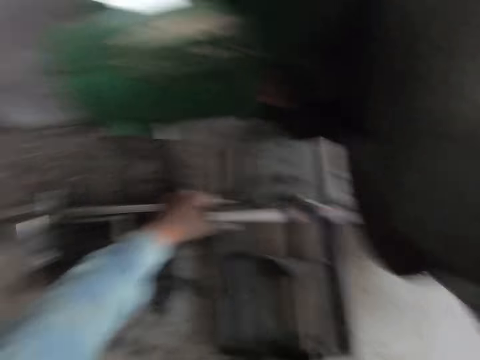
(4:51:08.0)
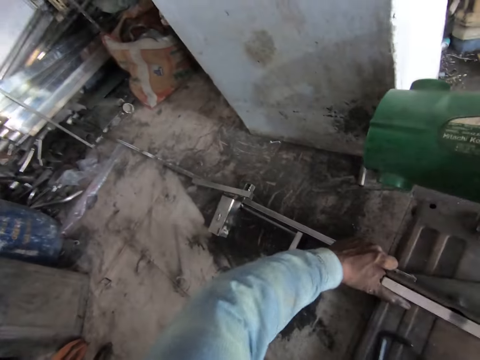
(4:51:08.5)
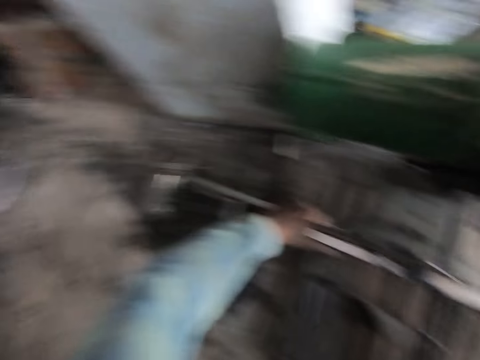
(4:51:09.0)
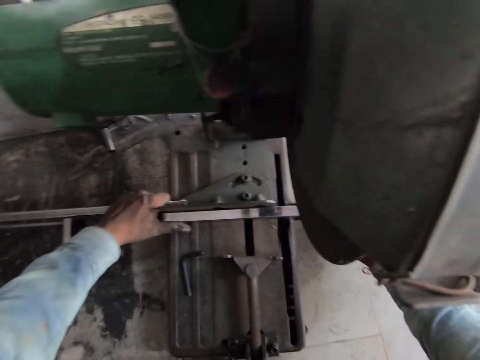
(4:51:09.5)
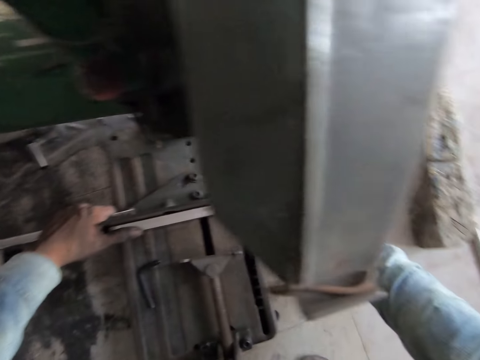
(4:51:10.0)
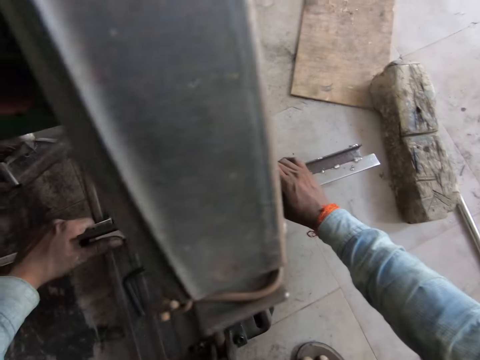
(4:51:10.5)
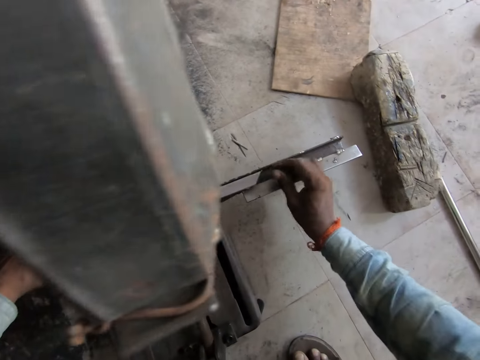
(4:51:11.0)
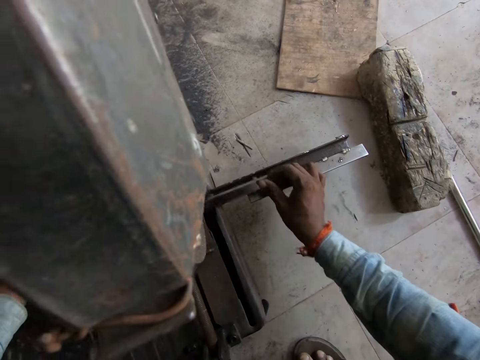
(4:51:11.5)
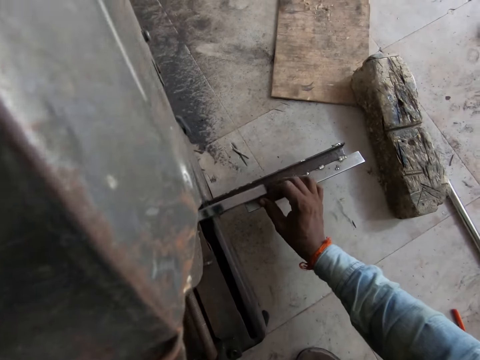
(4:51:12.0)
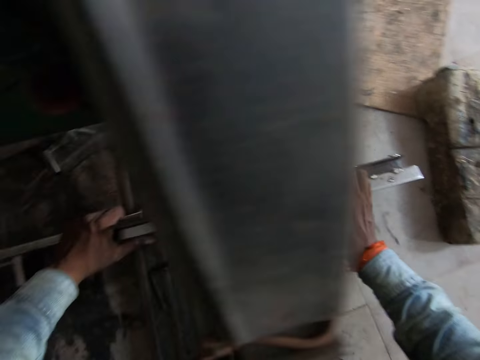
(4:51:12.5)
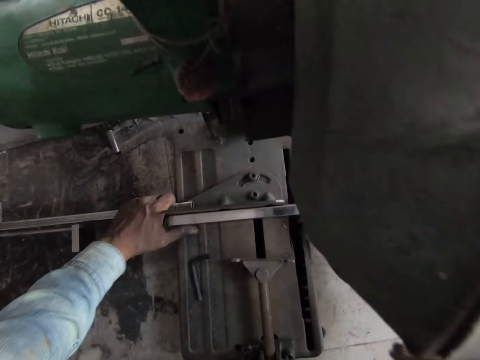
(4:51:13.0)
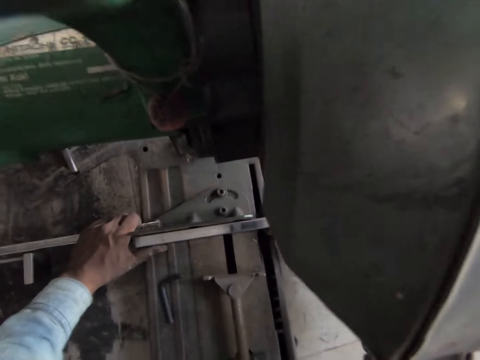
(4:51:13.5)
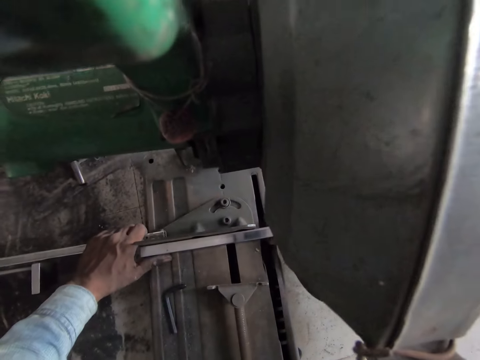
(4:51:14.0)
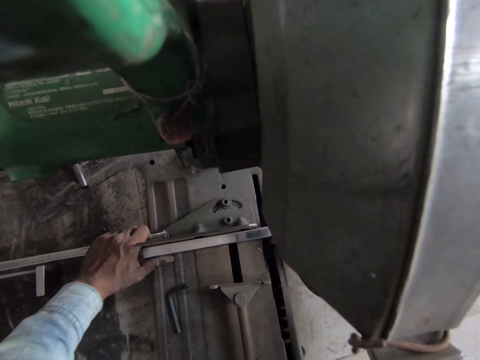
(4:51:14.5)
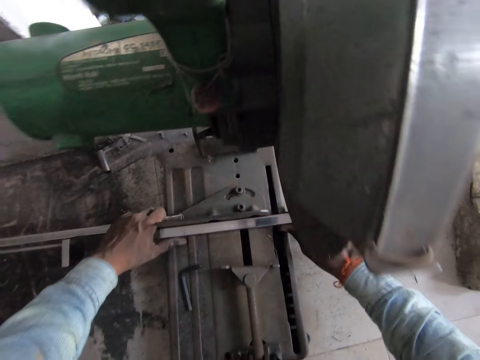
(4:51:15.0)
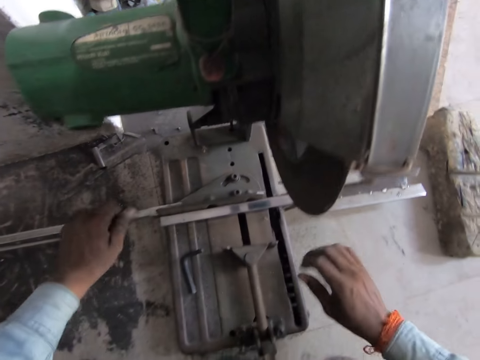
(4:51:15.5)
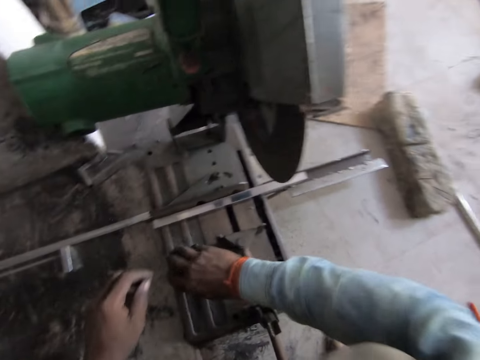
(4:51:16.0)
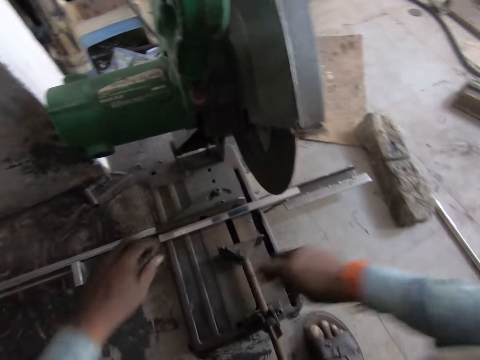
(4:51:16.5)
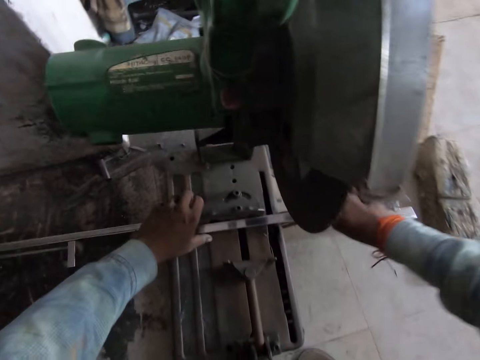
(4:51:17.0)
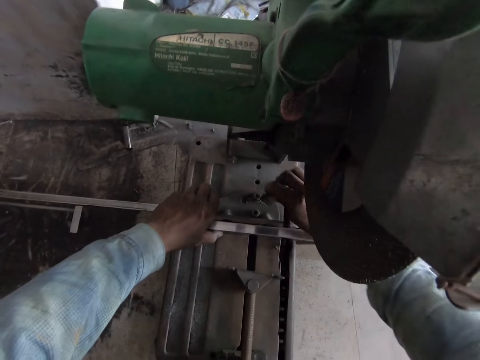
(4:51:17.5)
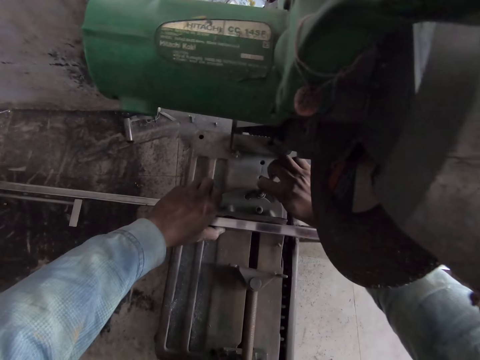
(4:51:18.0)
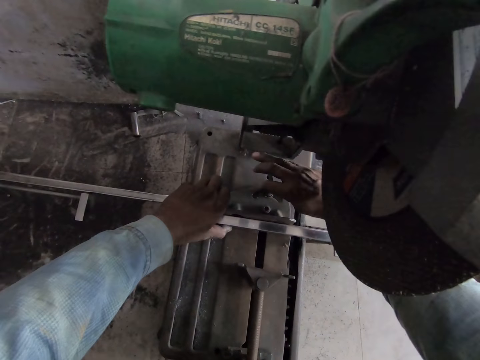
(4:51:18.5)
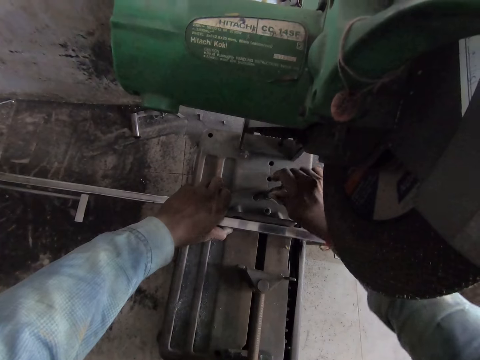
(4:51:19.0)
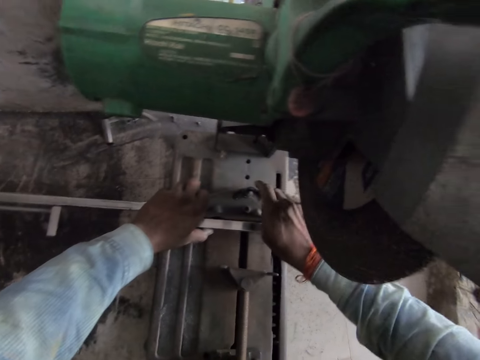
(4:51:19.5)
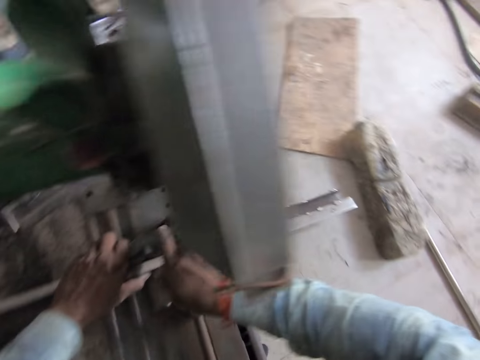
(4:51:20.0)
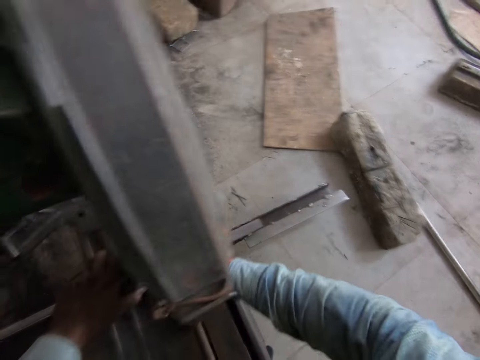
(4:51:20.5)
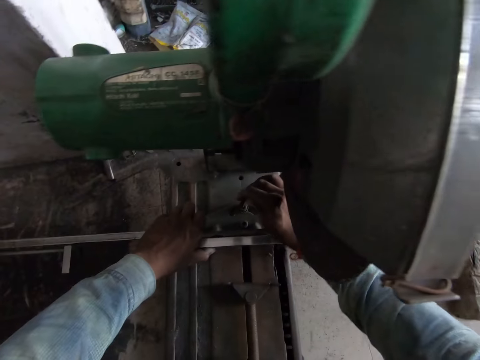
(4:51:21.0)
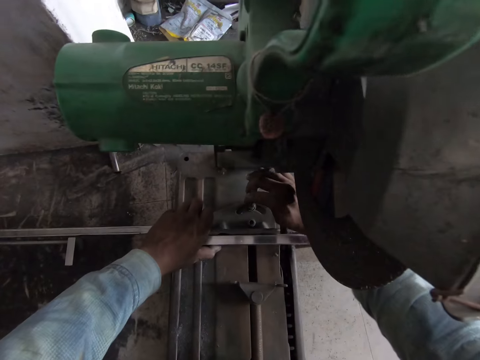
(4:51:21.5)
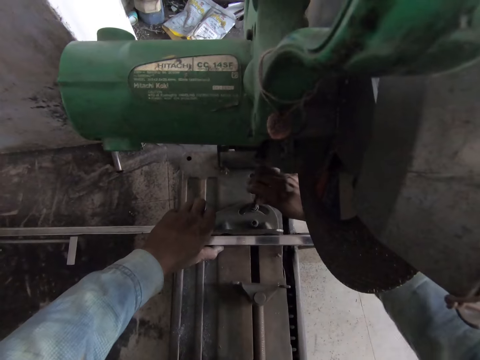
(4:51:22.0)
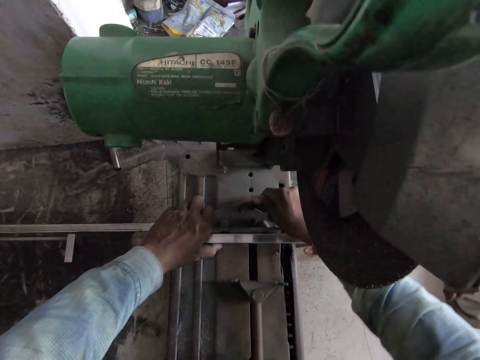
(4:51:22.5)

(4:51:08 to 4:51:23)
The camera wearer moves the cut-off saw on the floor with both hands. He adjusts the cutter. He holds the metal flat bar to the table of the cut-off saw with his left hand. He adjusts the metal flat bar on the table of the cut-off saw with his right hand. He rotates the metal. He picks up the hex bar wrench from the table of the cut-off saw with his right hand. He holds the adjustable vice of the cut-off saw with his left hand. He places the hex bar wrench on the bolt of the cut-off saw with his right hand. He tightens the bolt of the cut-off saw with the hex bar wrench in his right hand.

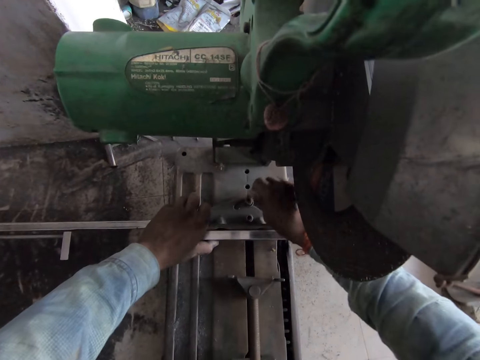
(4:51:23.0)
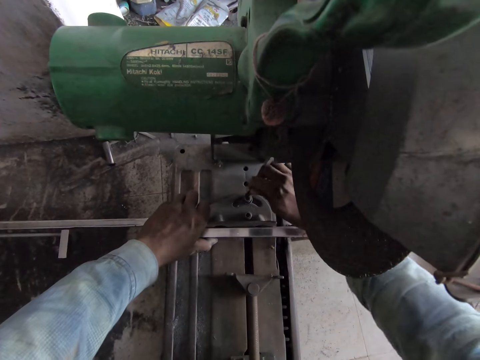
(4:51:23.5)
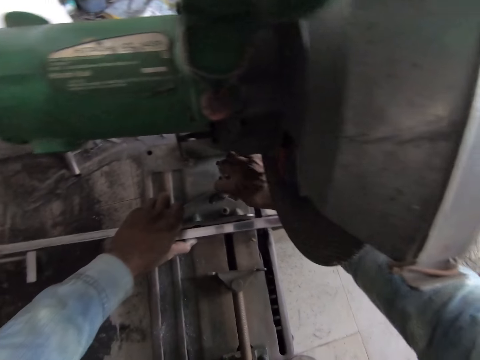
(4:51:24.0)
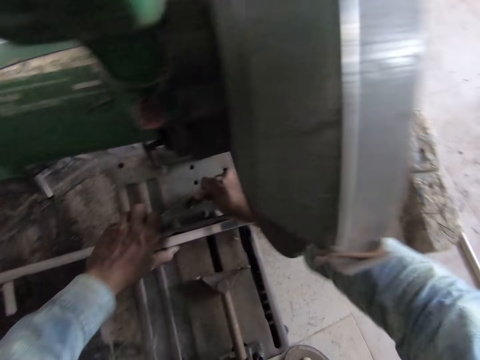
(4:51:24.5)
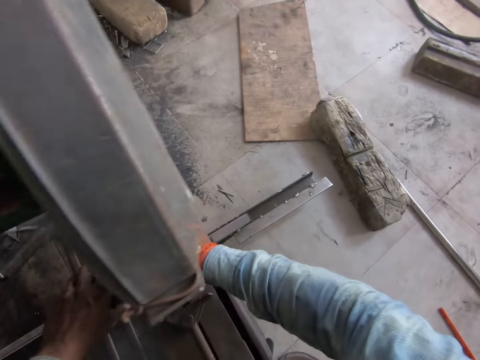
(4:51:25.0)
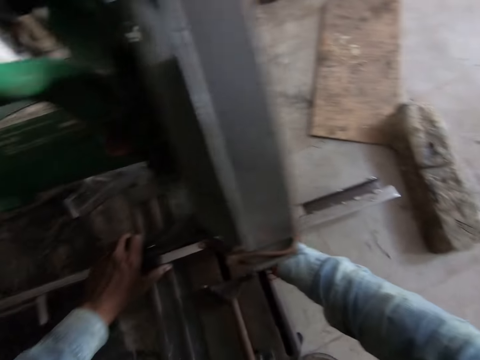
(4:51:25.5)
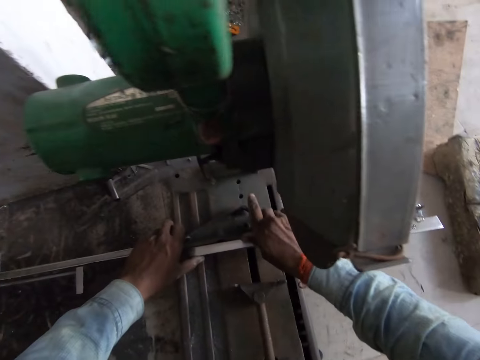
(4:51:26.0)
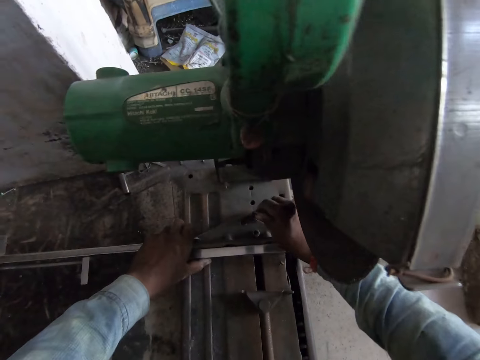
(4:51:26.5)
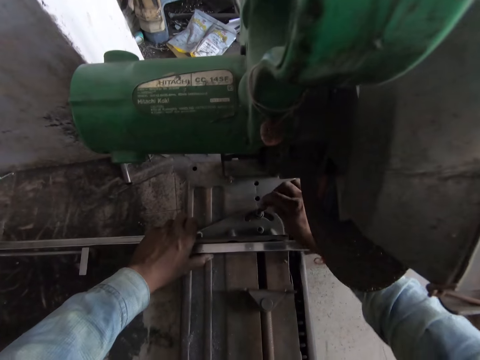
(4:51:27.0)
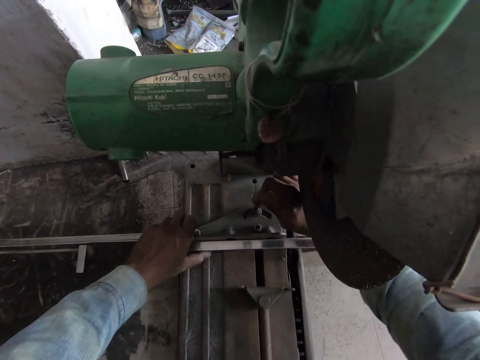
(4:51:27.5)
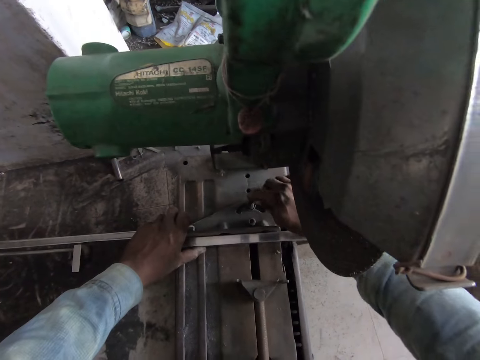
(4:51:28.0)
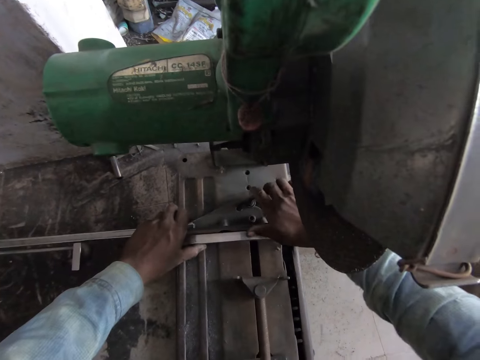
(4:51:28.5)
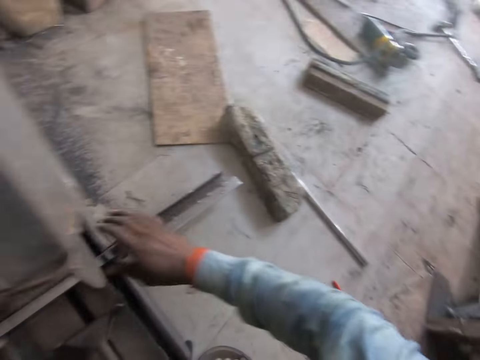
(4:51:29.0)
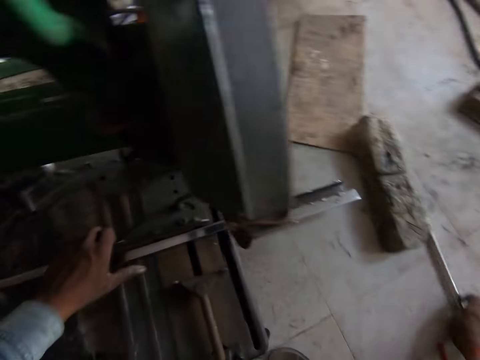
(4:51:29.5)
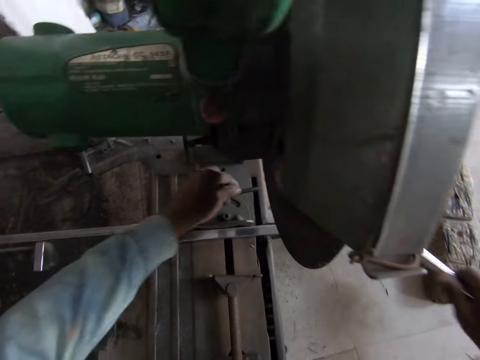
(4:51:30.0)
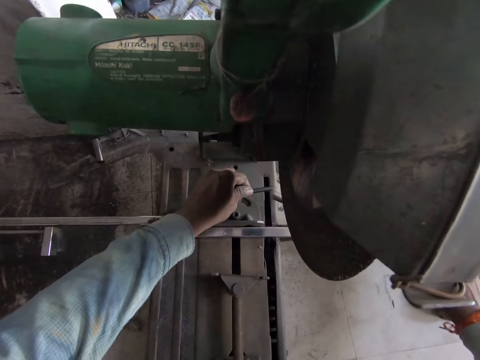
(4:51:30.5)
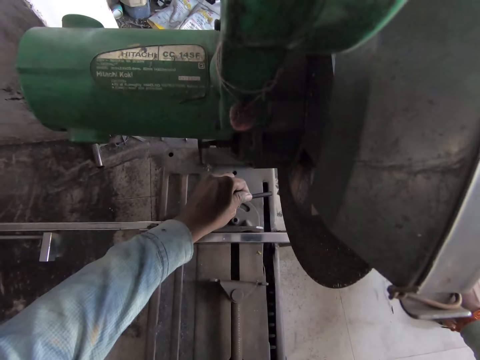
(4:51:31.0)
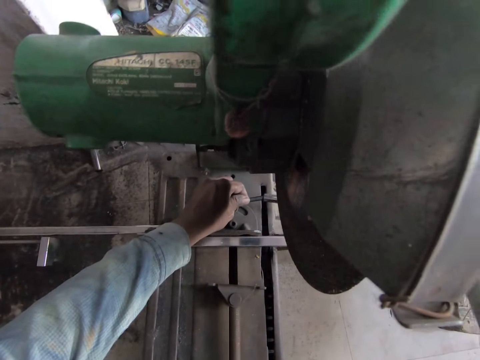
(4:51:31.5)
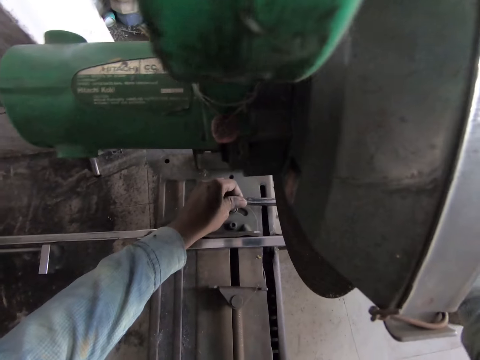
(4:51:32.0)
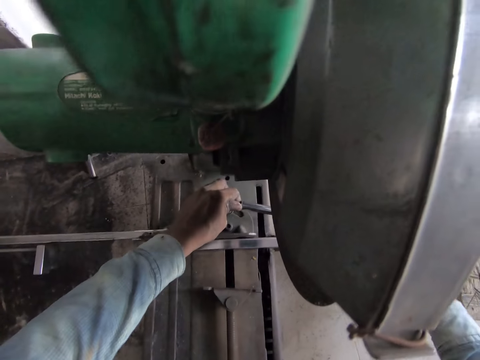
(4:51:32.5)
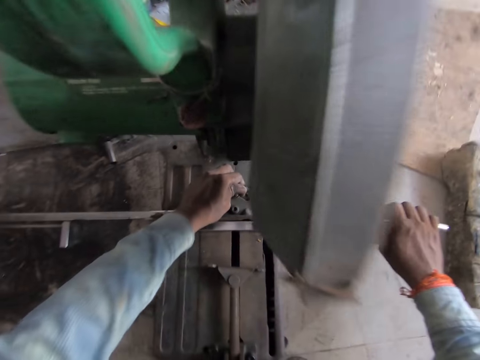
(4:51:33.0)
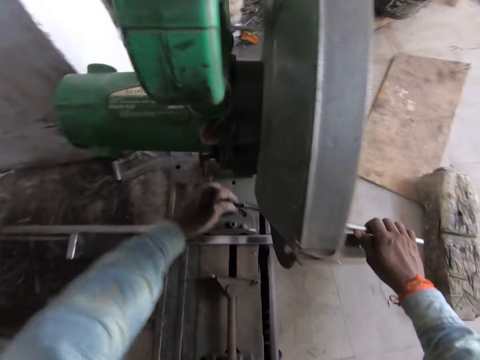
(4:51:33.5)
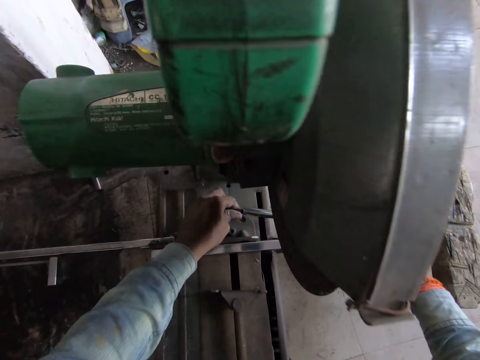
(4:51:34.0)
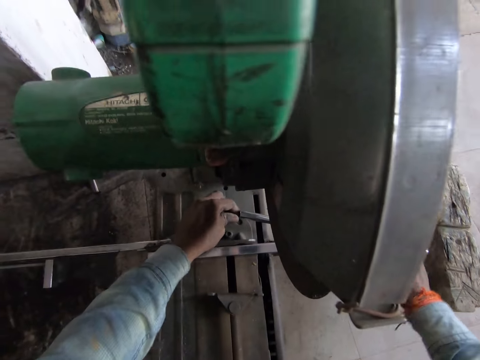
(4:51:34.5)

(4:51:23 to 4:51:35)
The camera wearer moves his left hand on the adjustable vice of the cut-off saw. He picks up the metal pole from the floor with his right hand. He holds the hex bar wrench on the bolt of the cut-off saw with his left hand. He places the metal pole on the hex bar wrench of the cut-off saw with his right hand. He adjusts his left hand on the hex bar wrench on the bolt of the cut-off saw. He tightens the bolt of the cut-off saw with the metal pole in his right hand.
